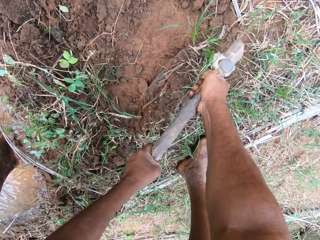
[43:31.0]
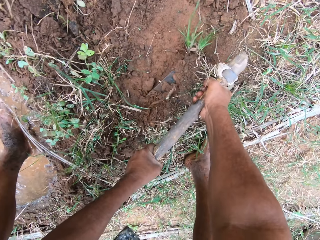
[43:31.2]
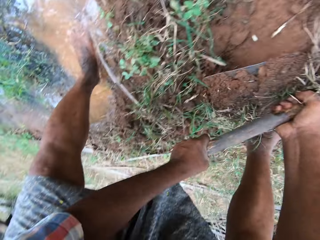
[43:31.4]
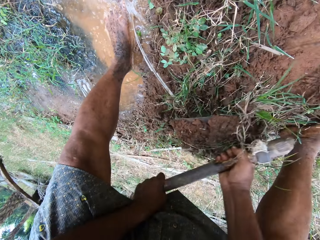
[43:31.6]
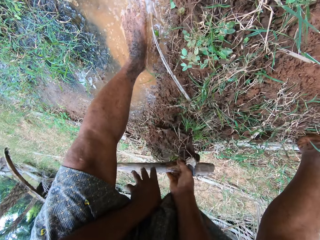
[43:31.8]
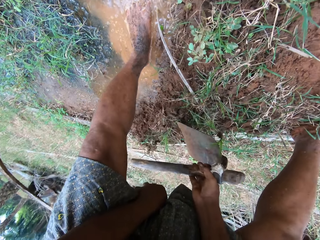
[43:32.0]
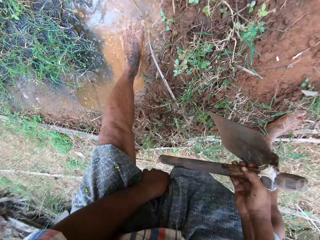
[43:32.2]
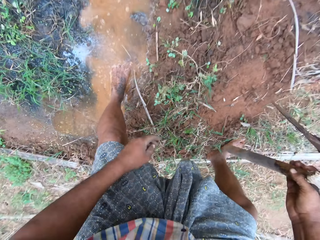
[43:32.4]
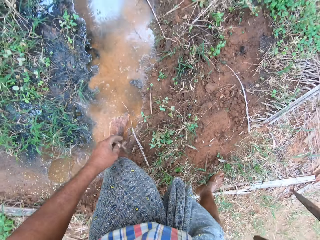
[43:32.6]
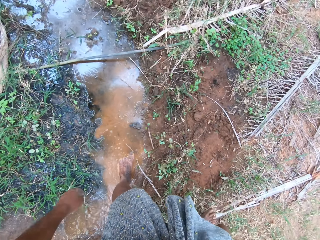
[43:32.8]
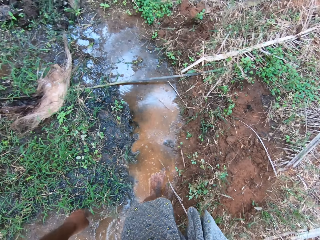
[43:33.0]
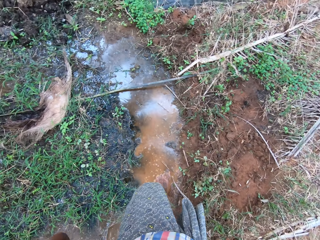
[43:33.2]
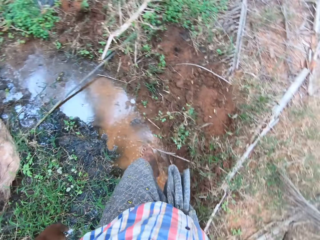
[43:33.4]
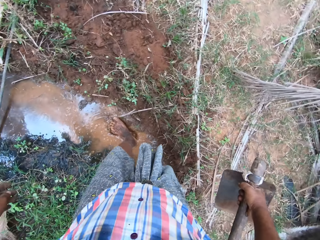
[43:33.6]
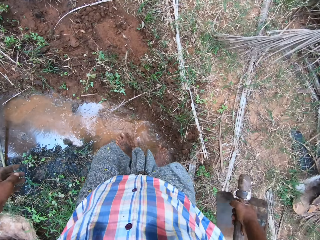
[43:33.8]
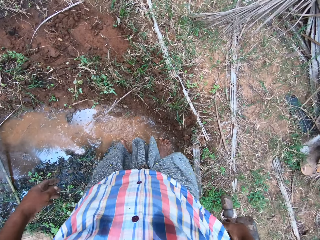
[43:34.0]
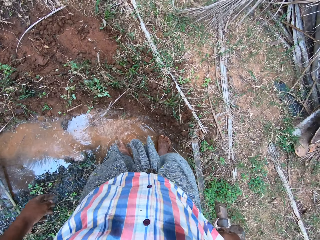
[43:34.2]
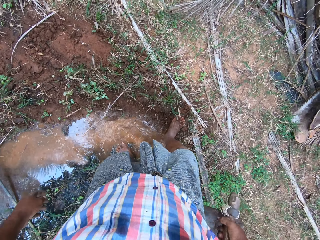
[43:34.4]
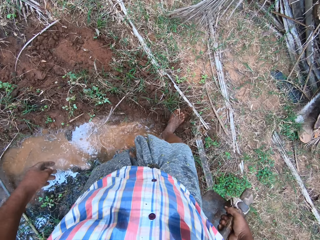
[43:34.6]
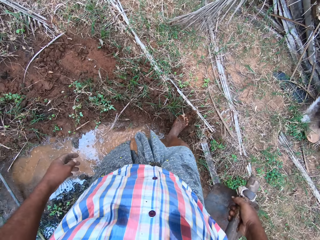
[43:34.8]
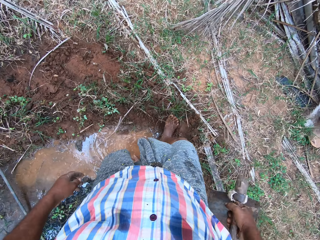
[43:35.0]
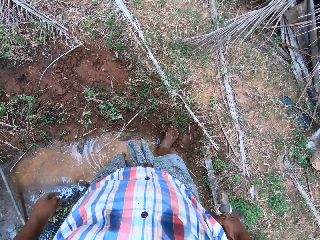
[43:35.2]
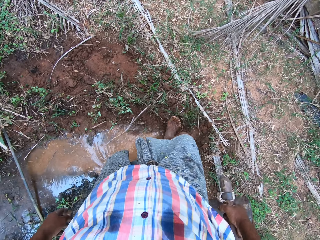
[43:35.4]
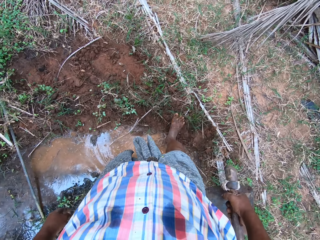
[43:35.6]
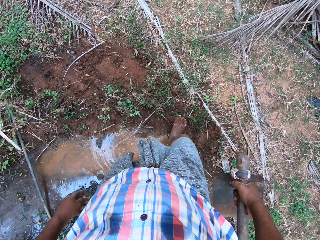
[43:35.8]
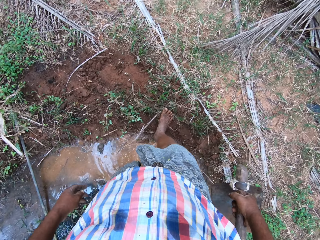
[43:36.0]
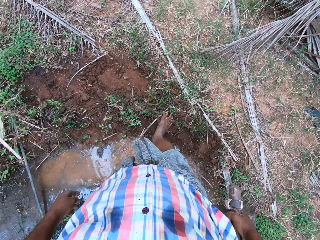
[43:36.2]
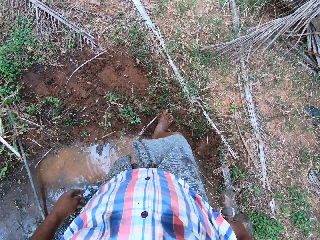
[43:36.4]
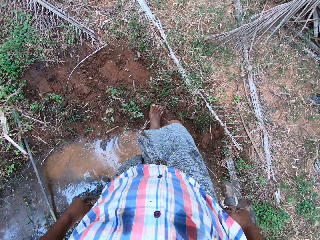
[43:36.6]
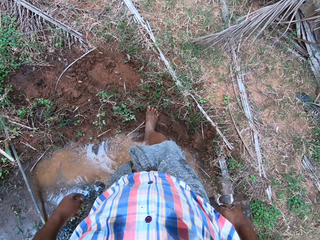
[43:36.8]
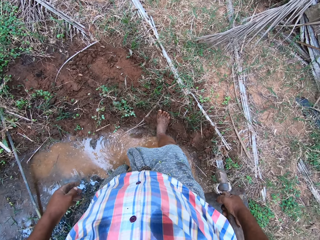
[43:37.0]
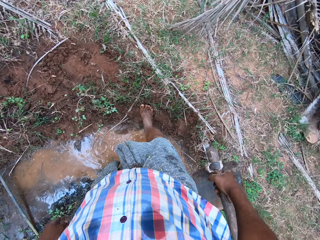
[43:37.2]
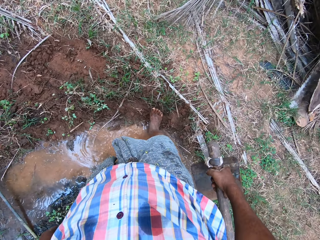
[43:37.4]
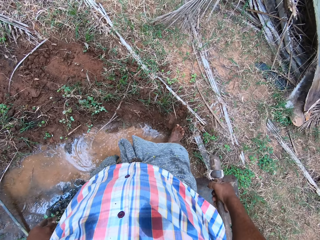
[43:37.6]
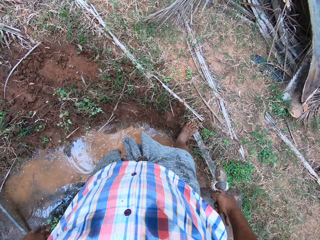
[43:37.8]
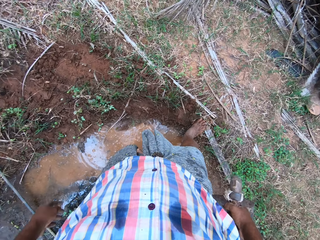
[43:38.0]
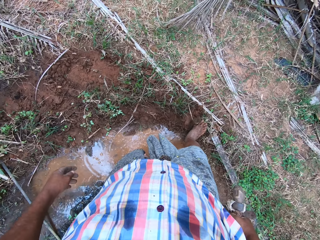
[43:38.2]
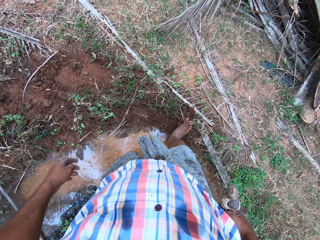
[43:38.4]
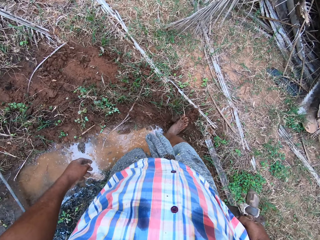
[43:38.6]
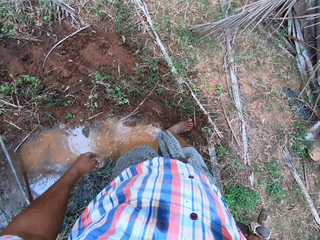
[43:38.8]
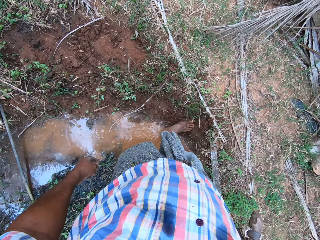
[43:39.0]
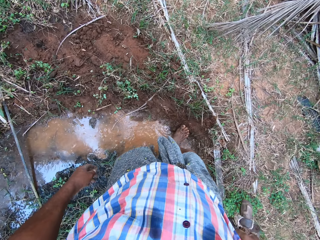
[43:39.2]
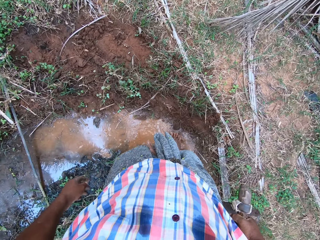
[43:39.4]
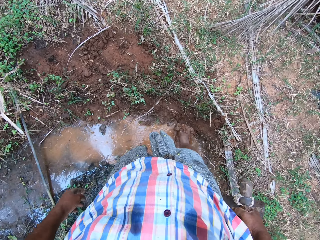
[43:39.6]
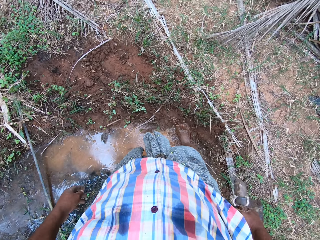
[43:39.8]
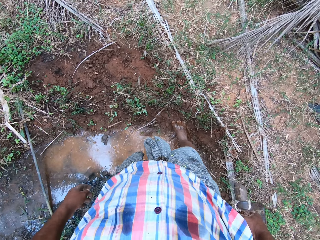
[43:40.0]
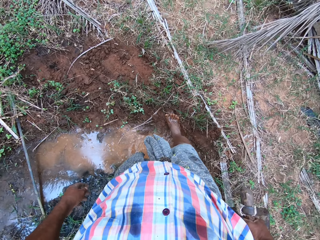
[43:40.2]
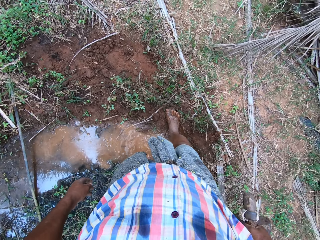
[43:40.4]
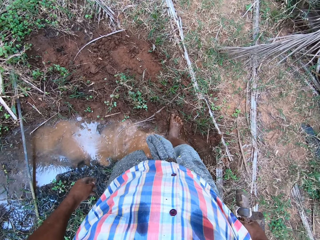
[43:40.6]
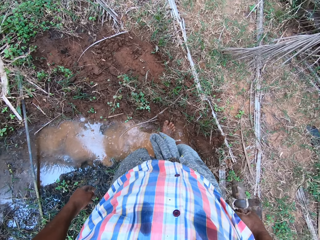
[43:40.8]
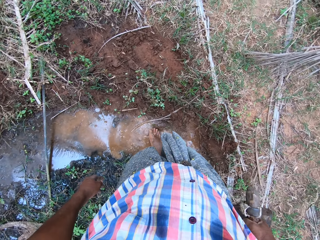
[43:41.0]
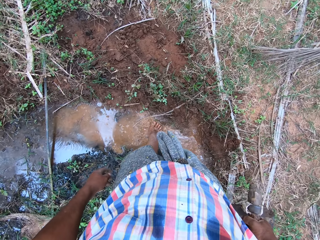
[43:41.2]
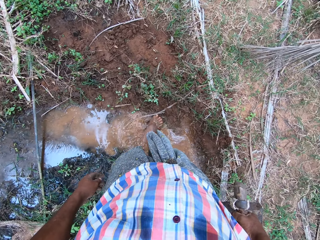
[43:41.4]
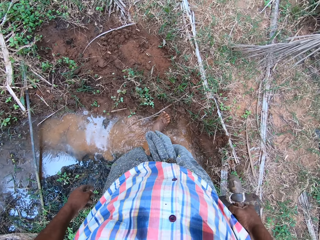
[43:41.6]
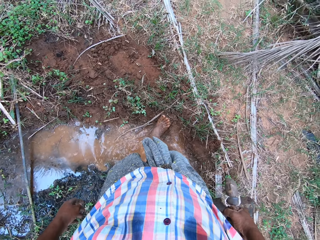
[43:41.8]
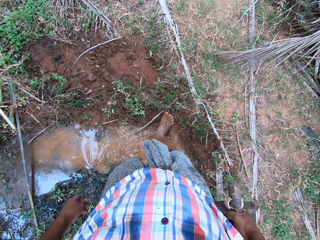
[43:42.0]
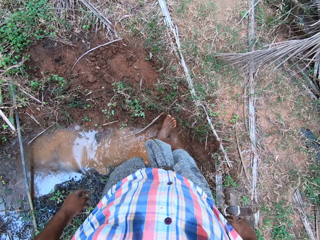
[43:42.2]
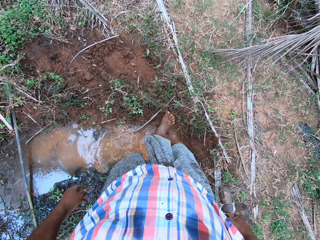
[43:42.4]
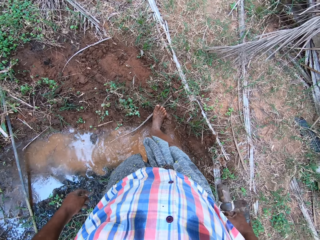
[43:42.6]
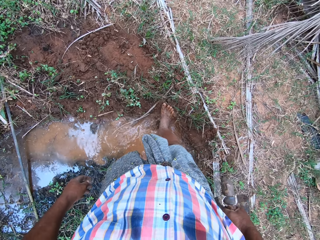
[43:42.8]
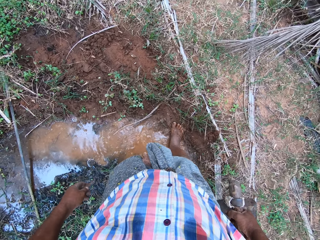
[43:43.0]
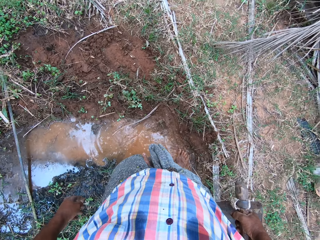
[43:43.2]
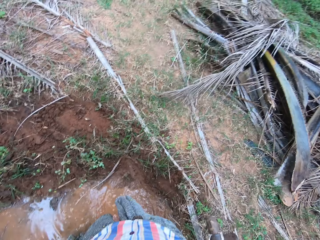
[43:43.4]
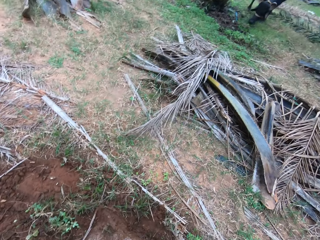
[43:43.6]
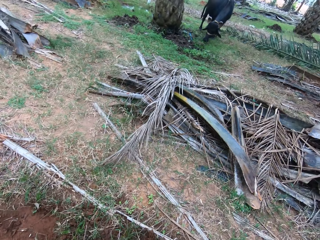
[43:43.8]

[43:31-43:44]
The camera wearer packs soil with the hoe. He pours the sand in water. He stops weeding. He steps on clay with his legs. He moves the clay with his right leg.

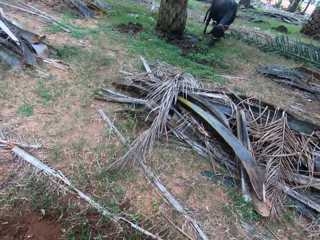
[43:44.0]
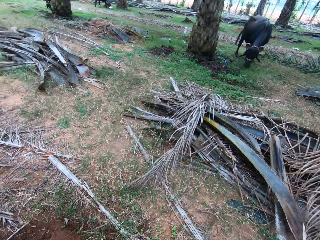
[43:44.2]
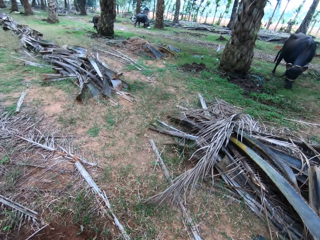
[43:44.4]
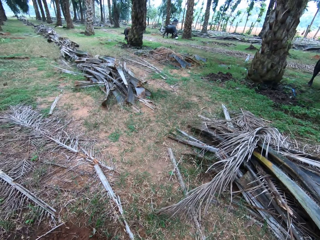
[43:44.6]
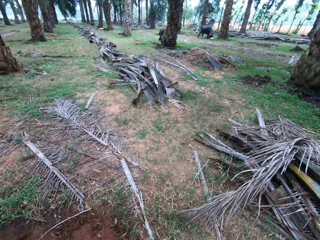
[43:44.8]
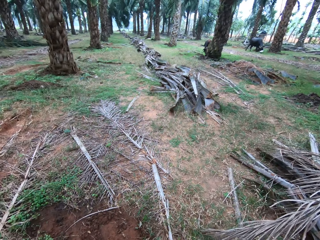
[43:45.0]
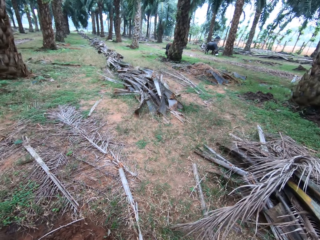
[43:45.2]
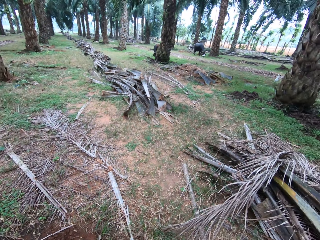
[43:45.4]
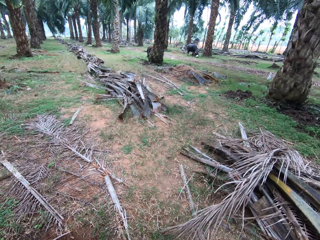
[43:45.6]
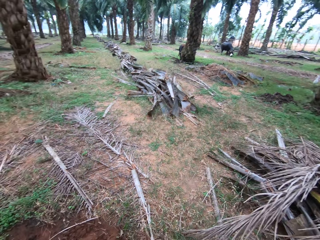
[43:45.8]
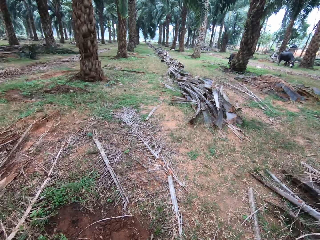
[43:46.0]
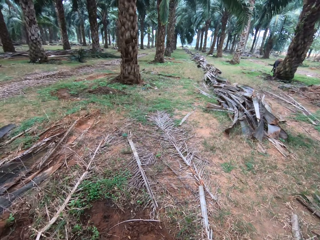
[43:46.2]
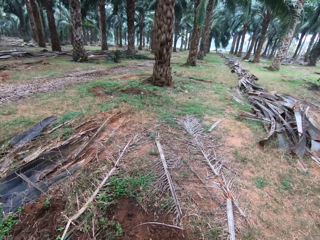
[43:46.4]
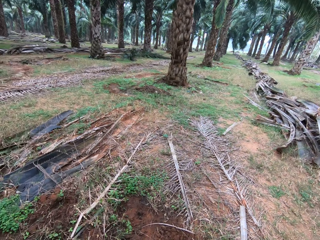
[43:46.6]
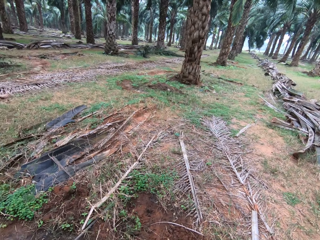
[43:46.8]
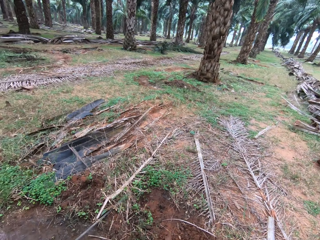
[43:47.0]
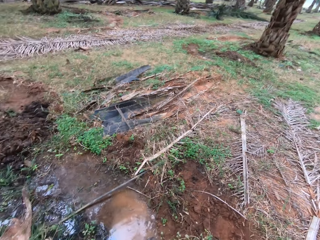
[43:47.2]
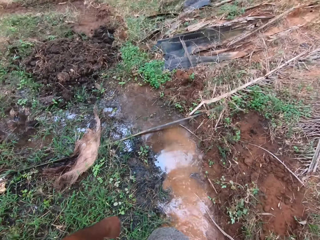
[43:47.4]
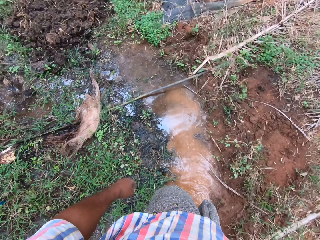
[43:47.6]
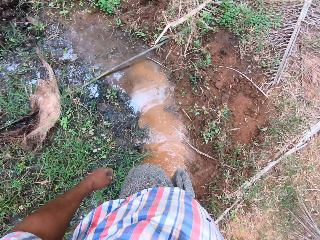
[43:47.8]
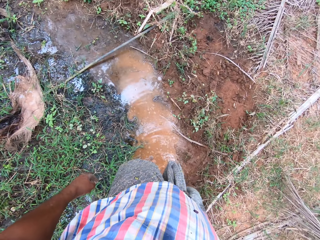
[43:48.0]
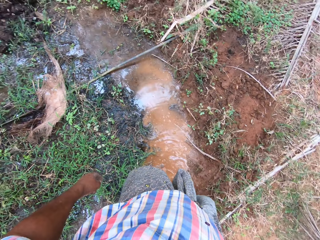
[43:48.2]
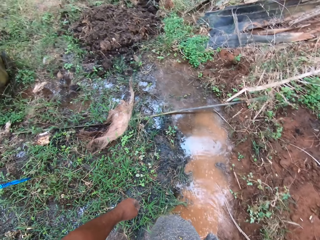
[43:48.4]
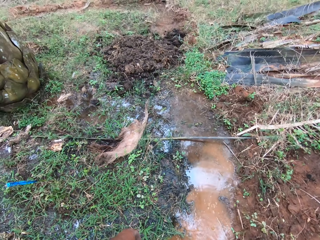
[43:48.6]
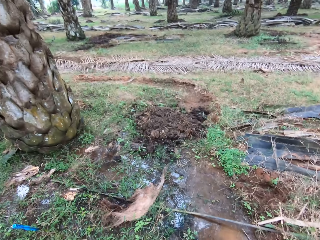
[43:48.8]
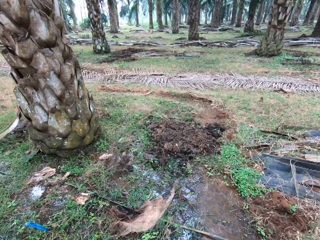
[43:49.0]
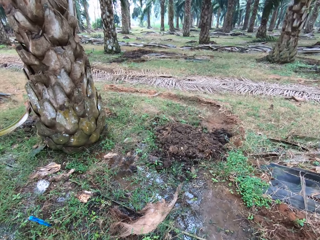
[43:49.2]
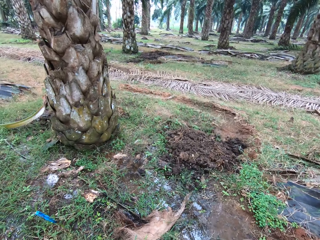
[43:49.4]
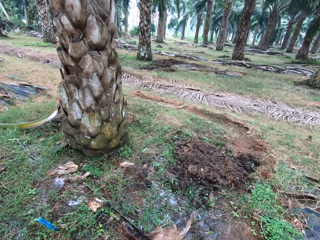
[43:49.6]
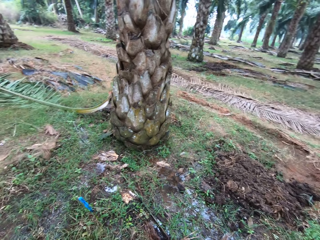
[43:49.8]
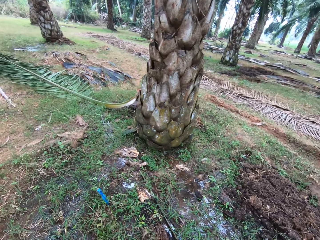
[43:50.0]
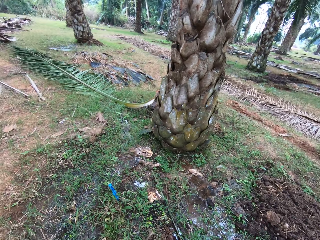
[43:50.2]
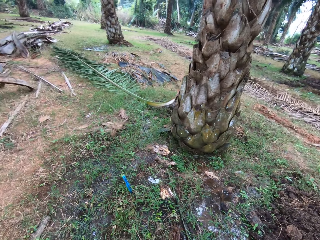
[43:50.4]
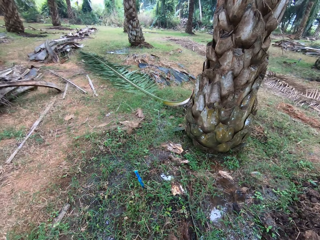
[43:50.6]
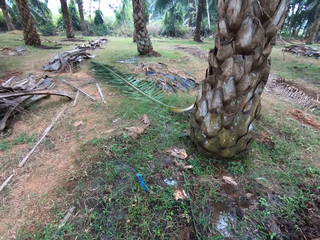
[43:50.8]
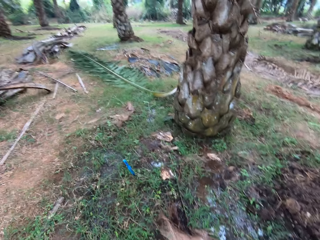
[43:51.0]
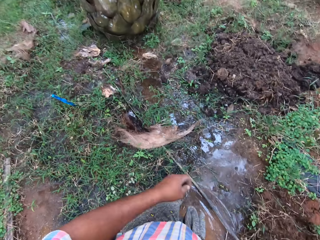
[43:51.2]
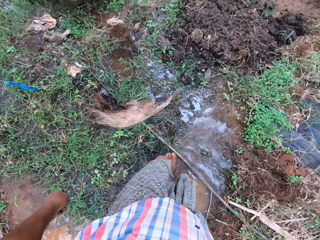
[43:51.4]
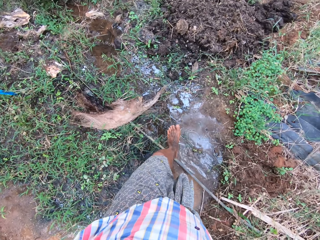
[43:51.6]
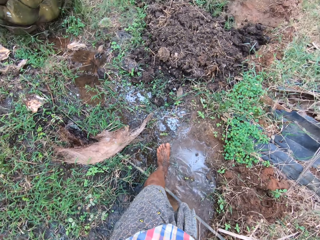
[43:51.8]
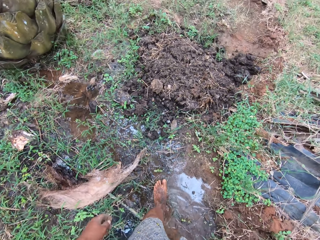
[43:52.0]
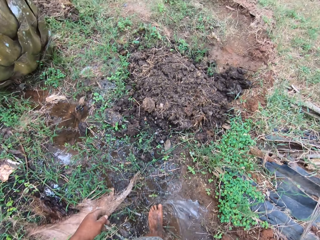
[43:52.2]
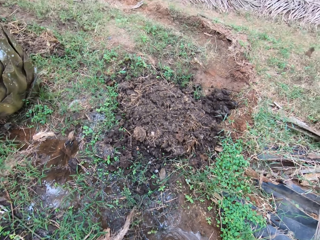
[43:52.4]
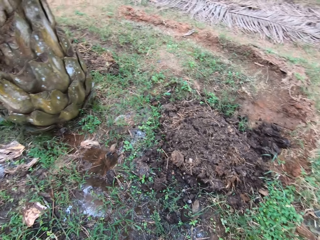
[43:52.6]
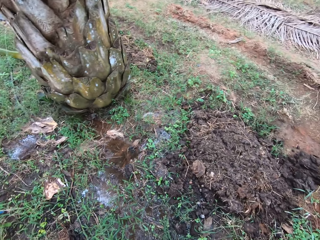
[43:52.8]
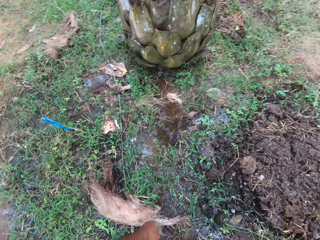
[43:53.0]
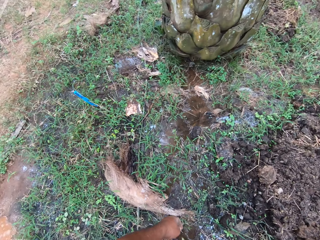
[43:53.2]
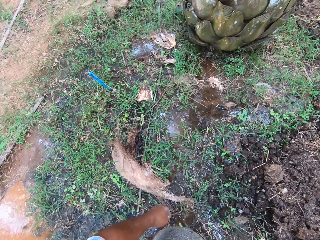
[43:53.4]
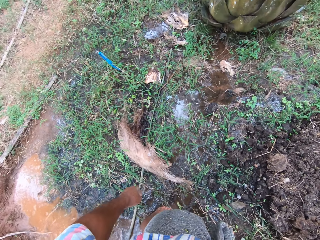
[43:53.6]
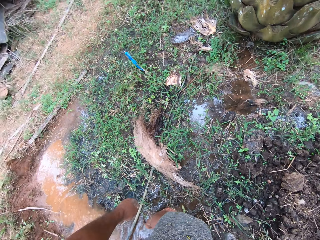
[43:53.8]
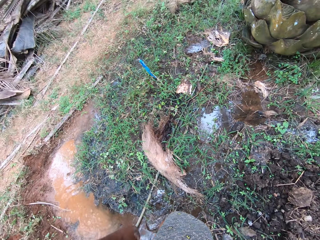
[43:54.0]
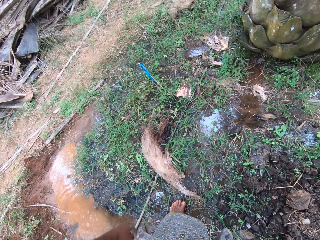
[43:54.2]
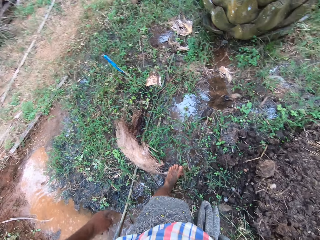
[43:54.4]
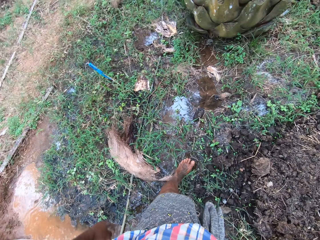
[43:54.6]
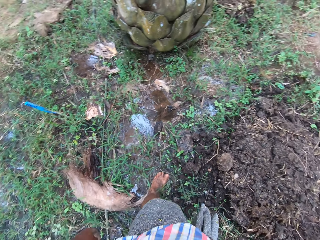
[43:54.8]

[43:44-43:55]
The camera wearer washes his legs on water.
